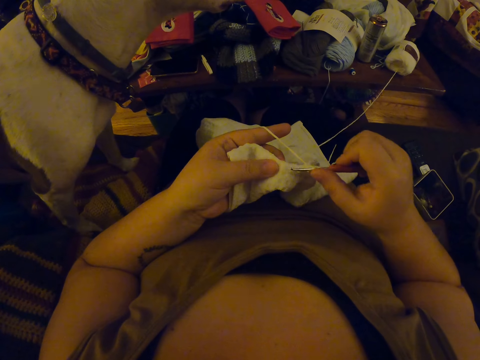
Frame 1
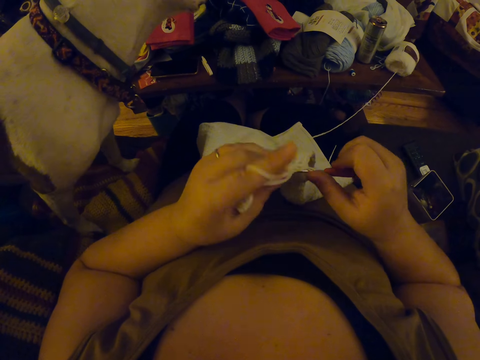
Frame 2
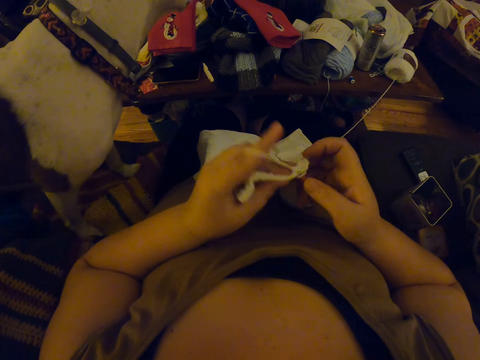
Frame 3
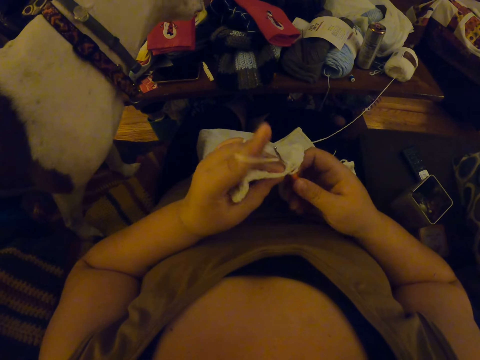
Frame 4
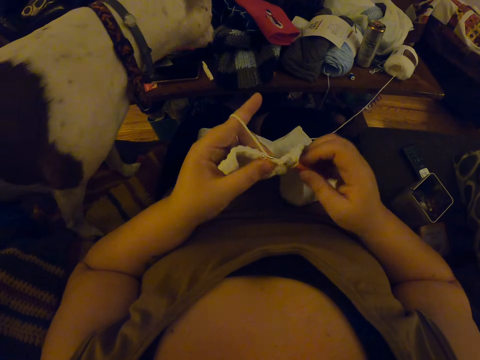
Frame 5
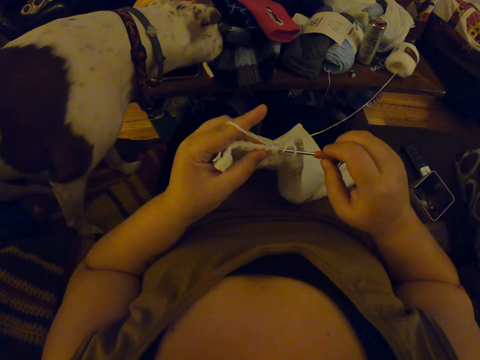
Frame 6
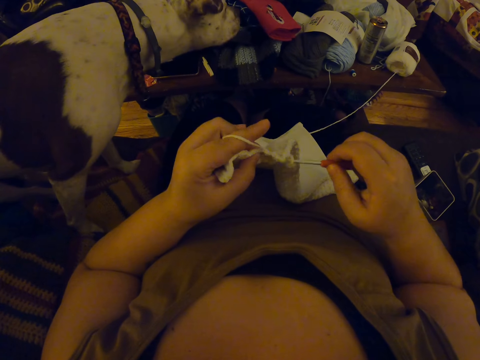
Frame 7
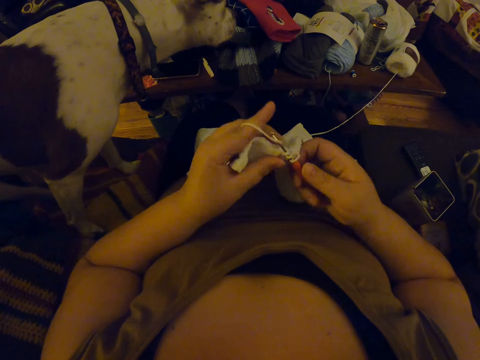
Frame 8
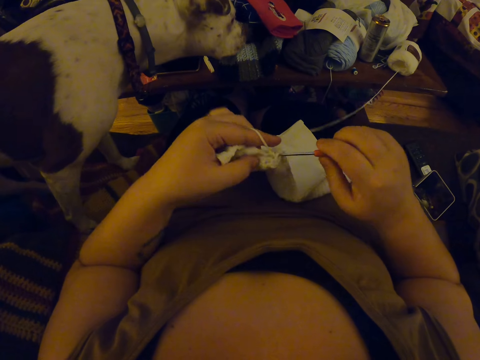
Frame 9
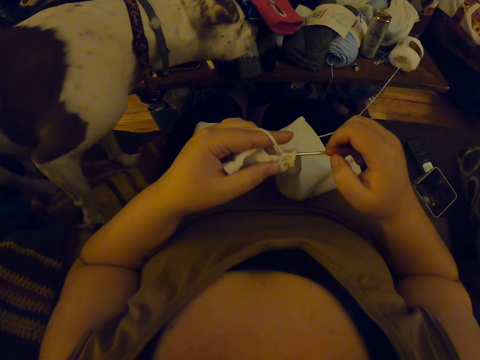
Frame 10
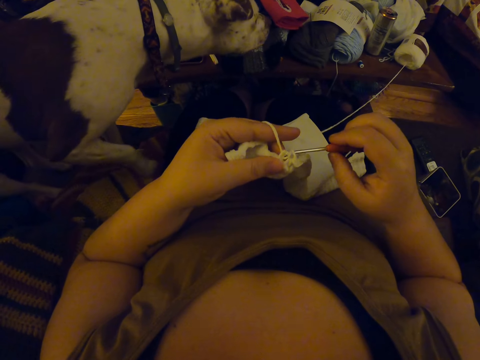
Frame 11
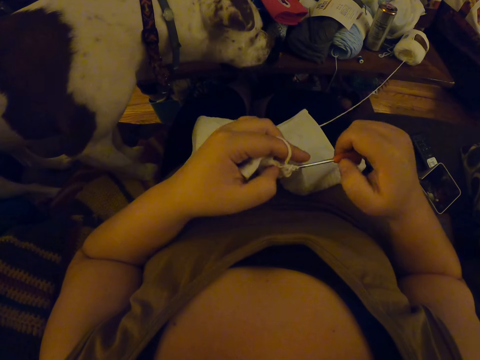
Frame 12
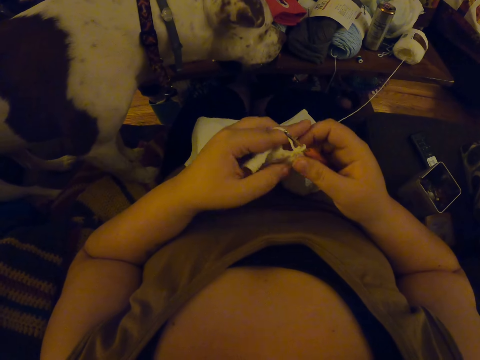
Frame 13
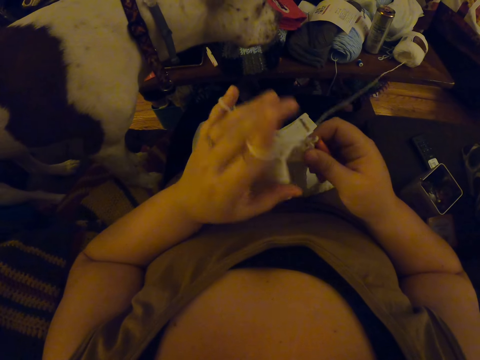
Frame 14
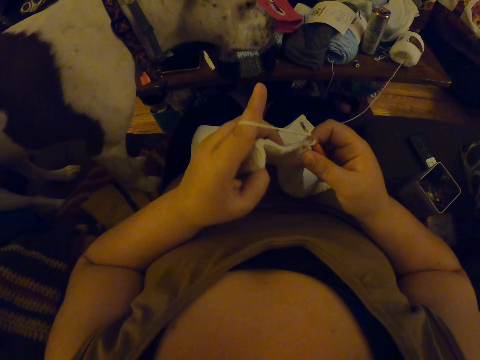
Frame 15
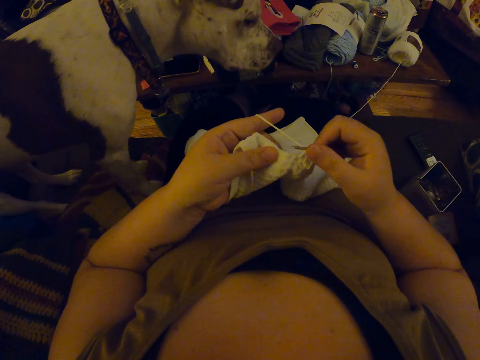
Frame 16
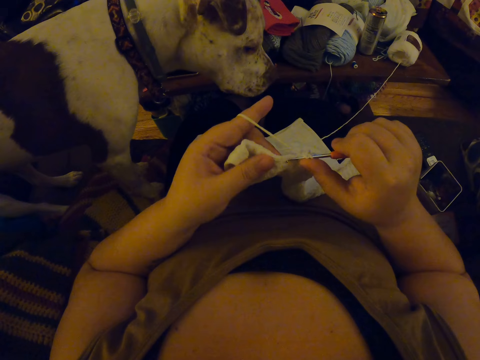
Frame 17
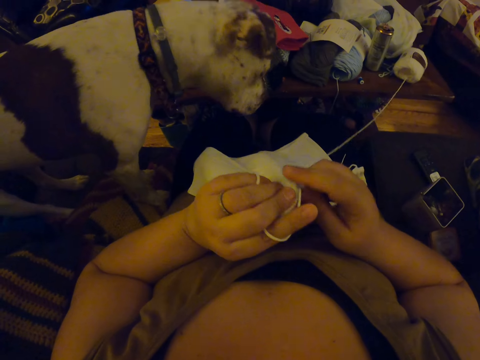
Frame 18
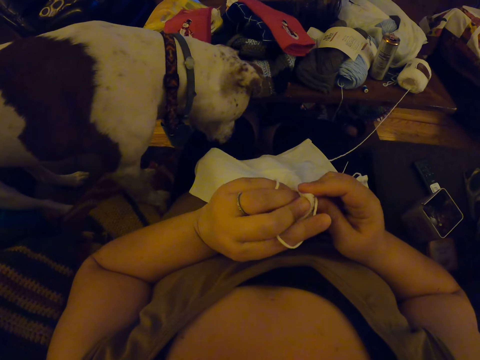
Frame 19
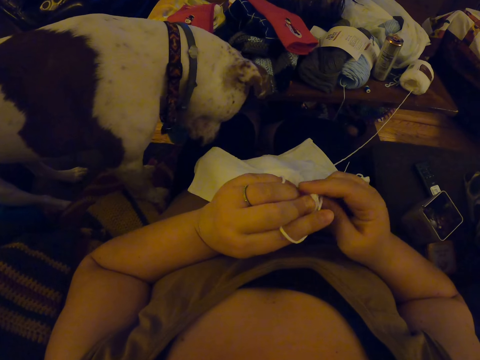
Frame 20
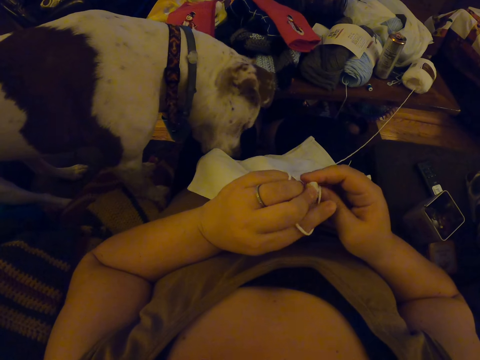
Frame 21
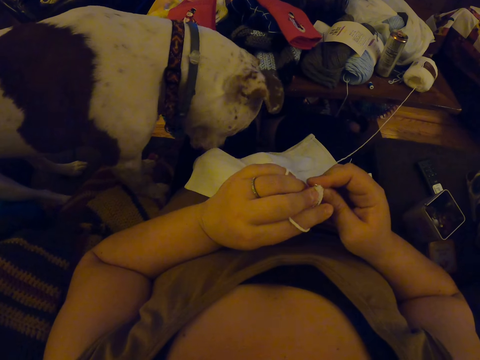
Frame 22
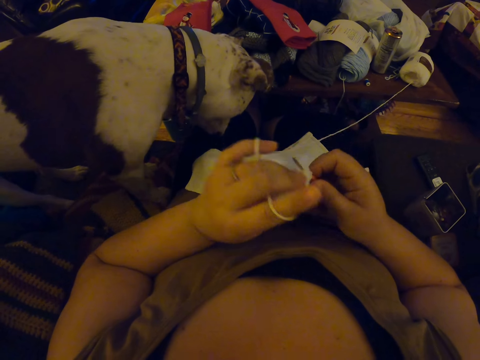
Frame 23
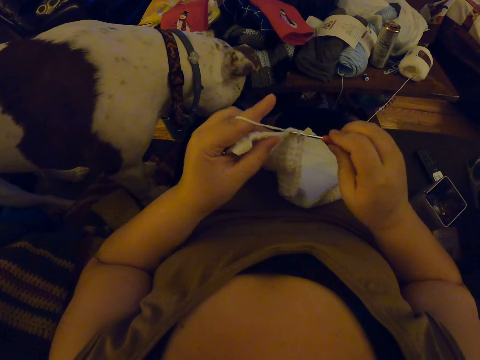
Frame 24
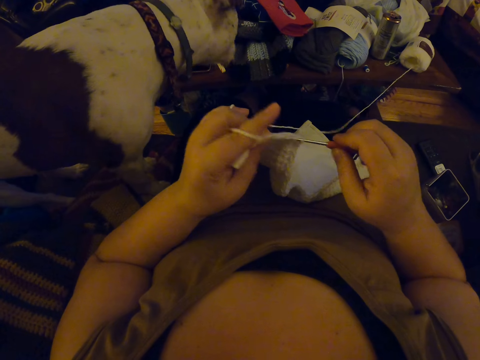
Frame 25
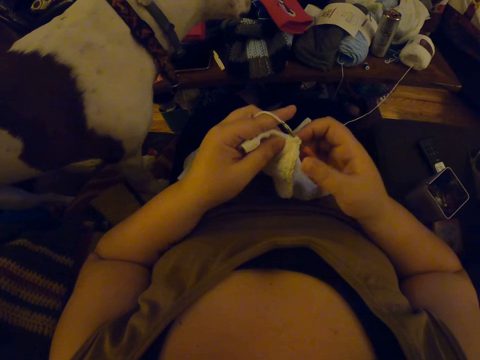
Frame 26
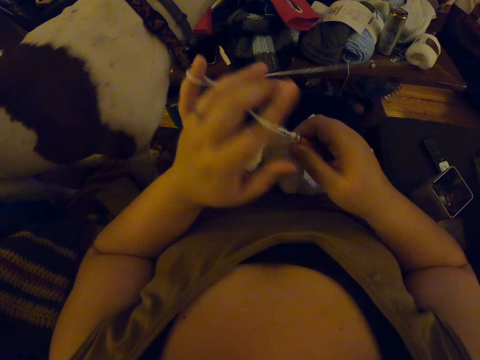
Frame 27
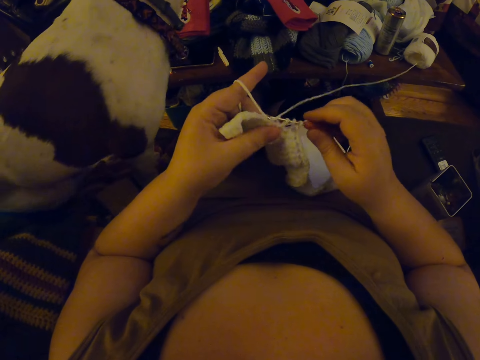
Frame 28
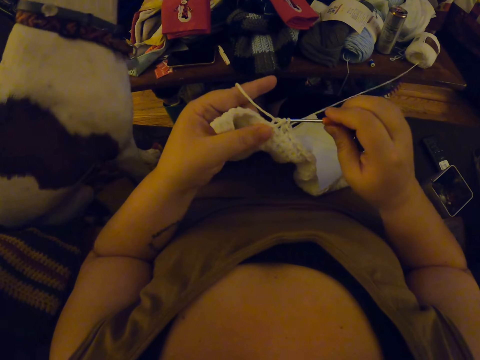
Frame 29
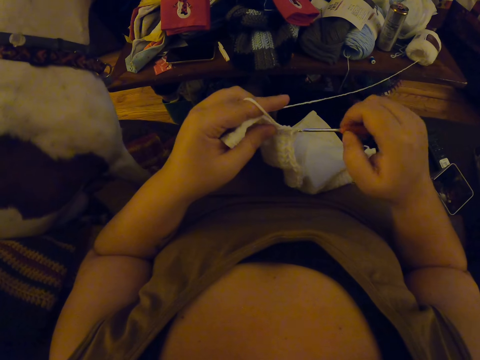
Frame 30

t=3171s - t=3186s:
The camera wearer scrubs the fabric. They crochet the fabric.

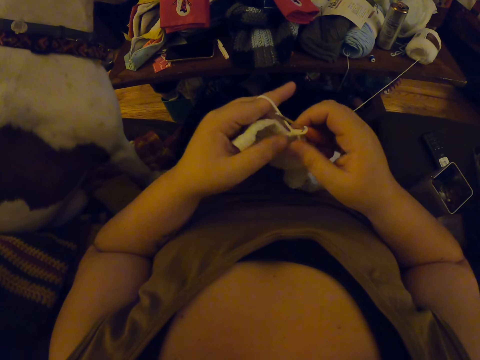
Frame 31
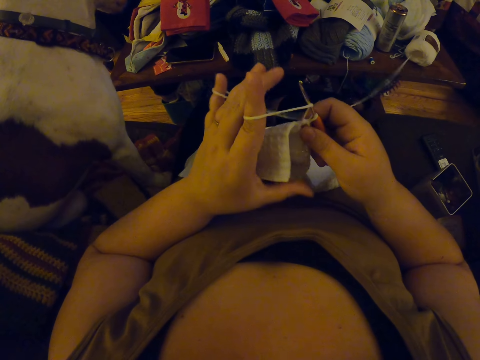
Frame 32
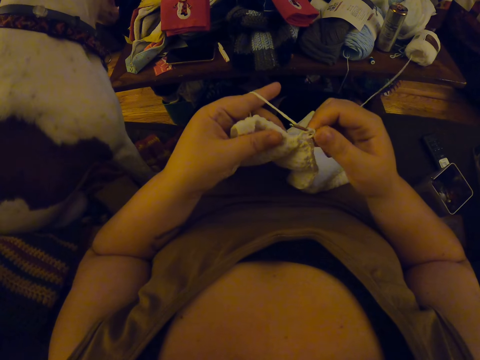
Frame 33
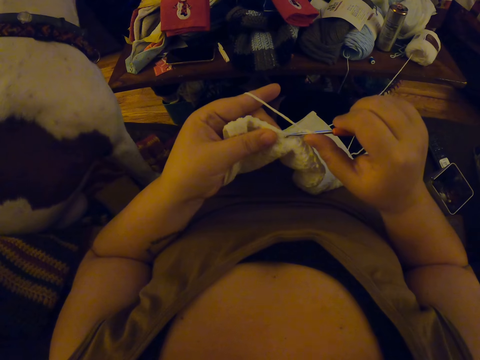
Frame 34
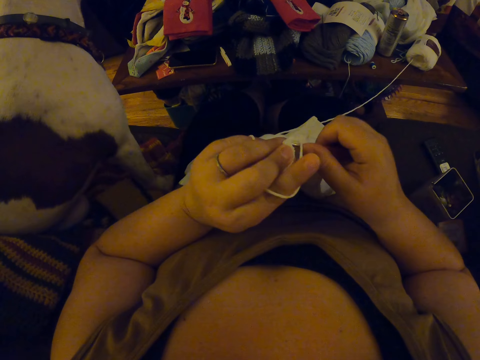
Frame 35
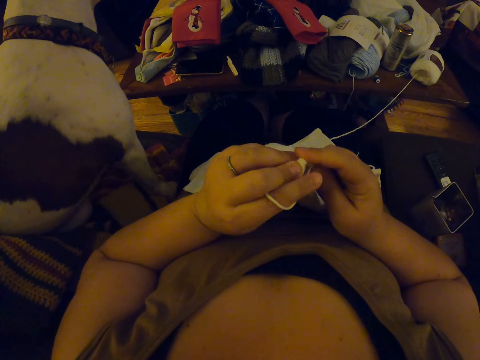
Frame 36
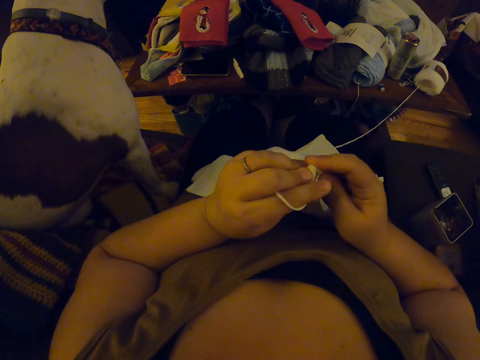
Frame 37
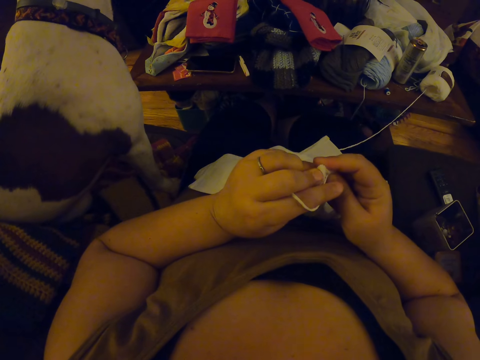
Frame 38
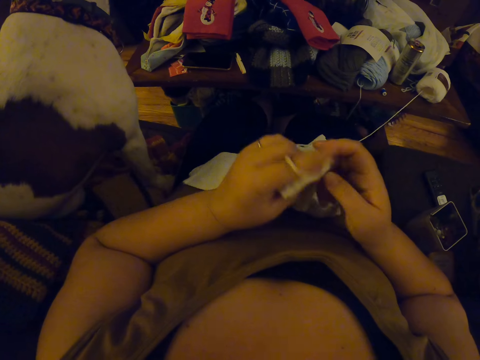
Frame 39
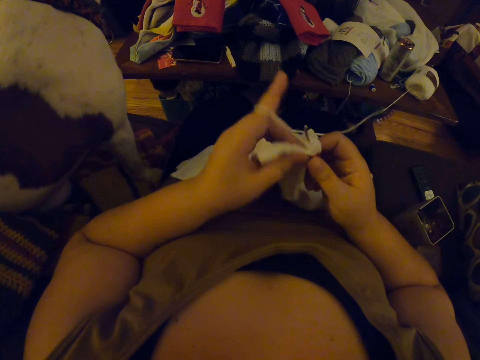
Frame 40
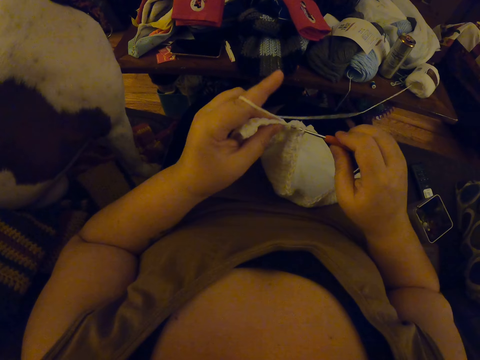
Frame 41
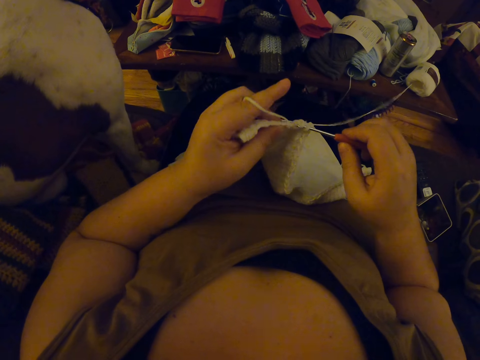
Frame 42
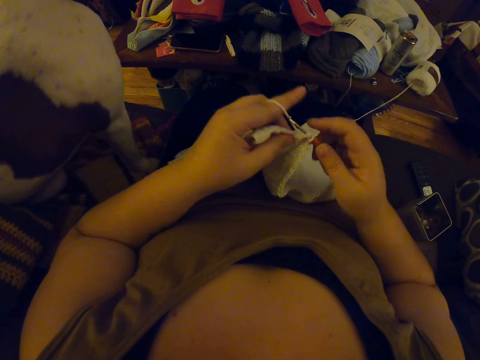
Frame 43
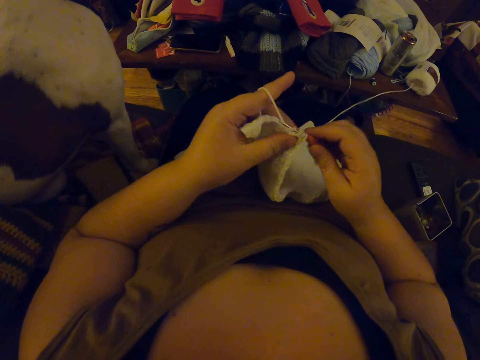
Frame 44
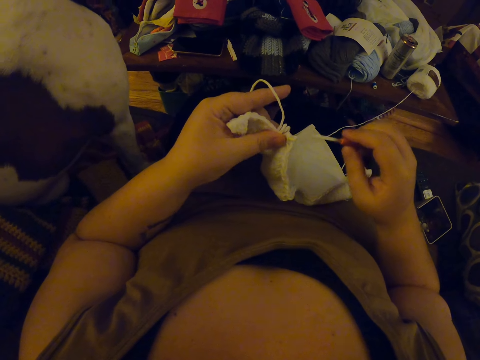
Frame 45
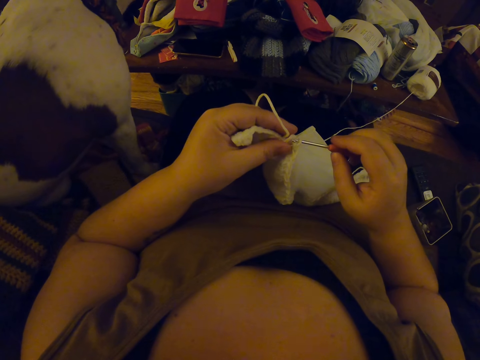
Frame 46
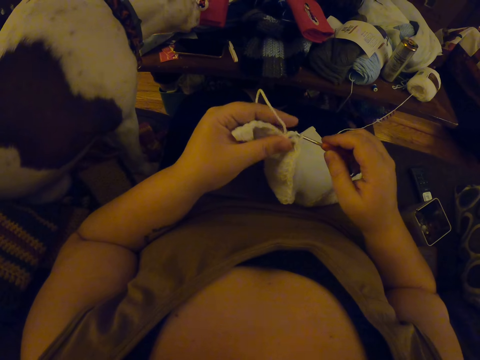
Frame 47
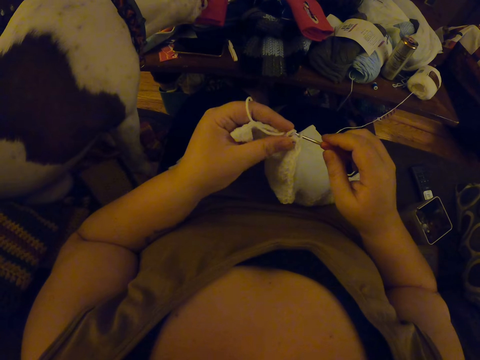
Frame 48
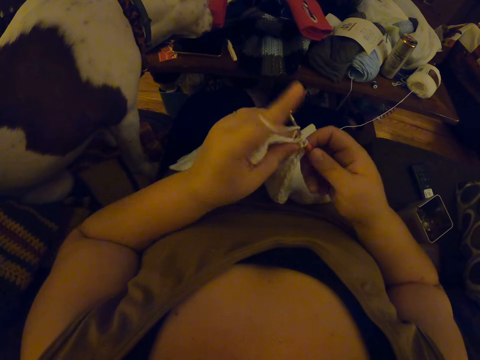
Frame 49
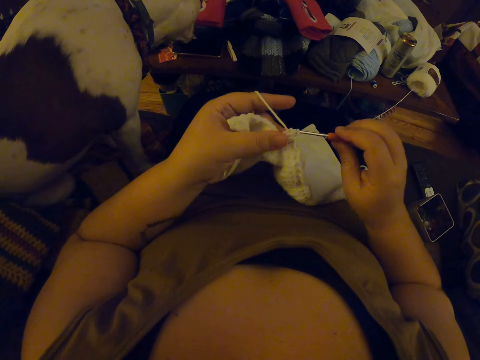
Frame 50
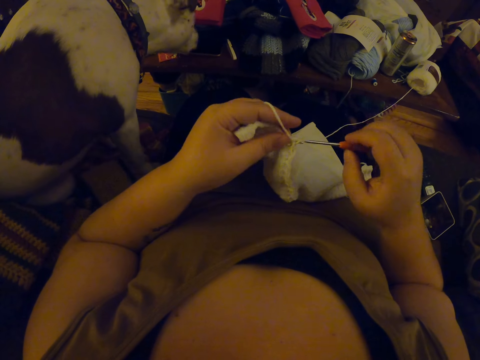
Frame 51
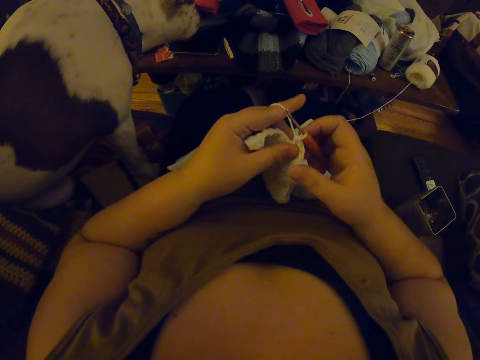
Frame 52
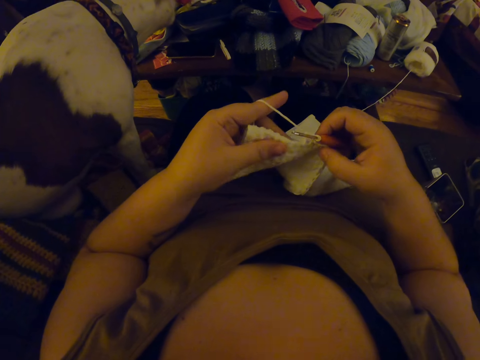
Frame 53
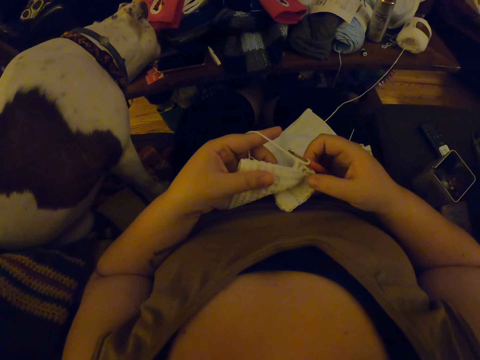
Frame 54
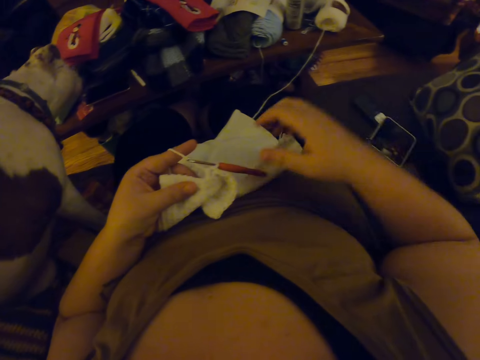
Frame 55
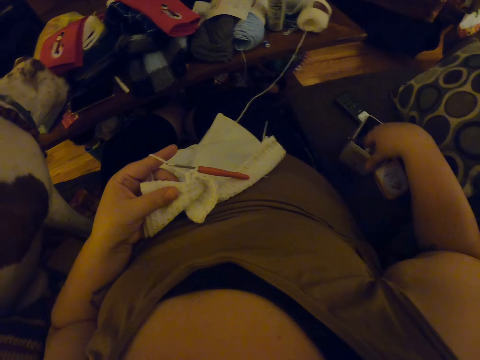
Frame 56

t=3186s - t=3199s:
The camera wearer scrubs the fabric. They crochet the fabric. They pick up an awl or crochet pin from a can.
